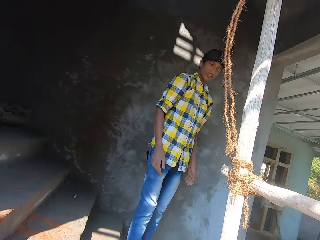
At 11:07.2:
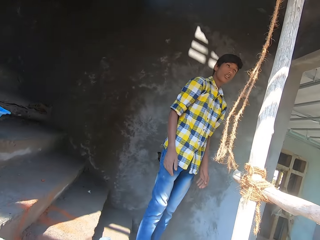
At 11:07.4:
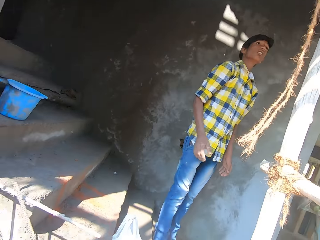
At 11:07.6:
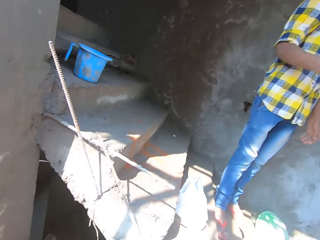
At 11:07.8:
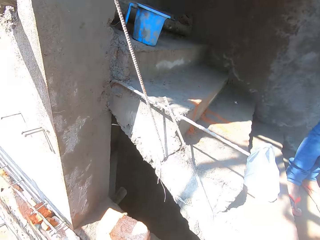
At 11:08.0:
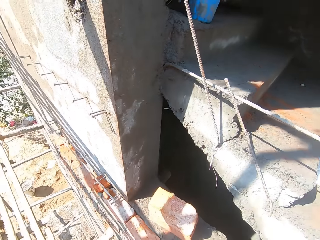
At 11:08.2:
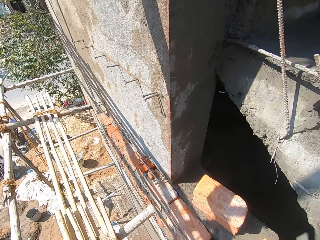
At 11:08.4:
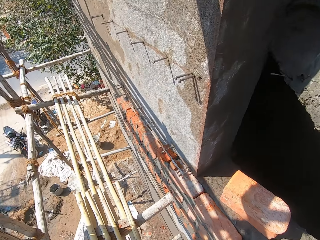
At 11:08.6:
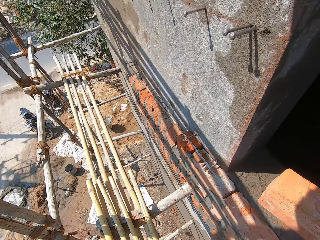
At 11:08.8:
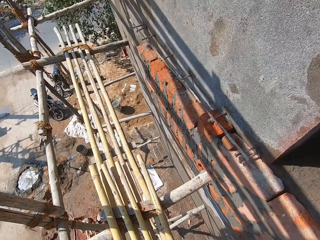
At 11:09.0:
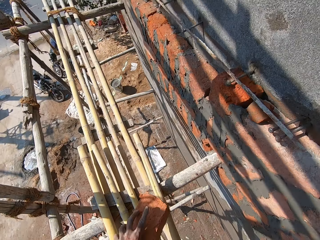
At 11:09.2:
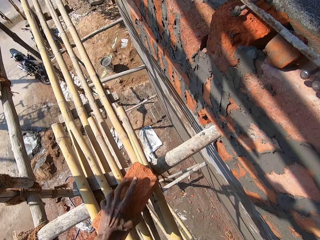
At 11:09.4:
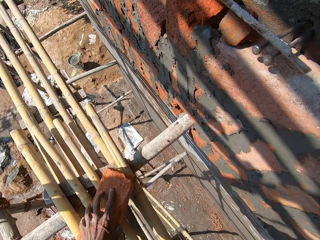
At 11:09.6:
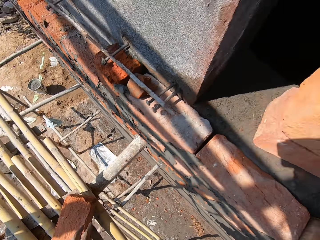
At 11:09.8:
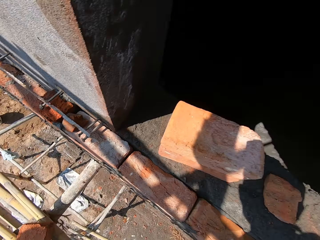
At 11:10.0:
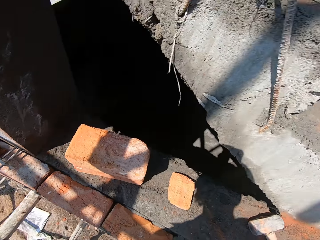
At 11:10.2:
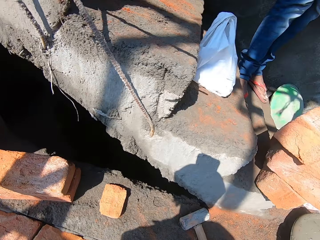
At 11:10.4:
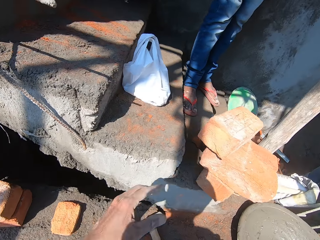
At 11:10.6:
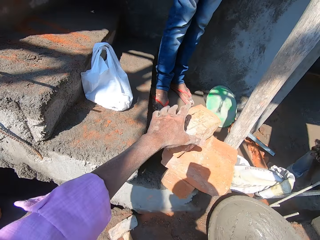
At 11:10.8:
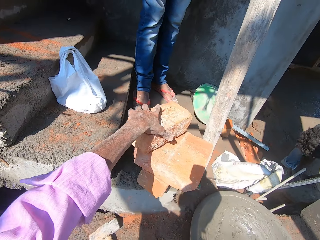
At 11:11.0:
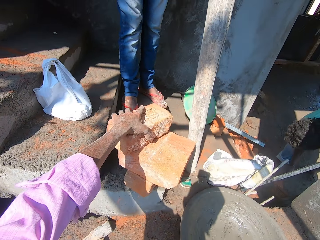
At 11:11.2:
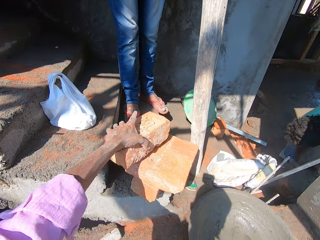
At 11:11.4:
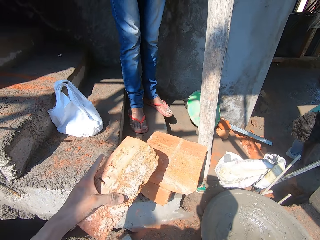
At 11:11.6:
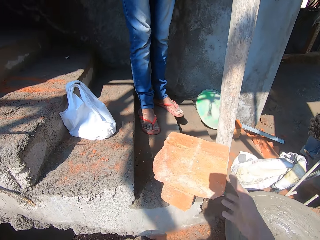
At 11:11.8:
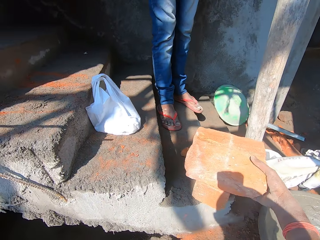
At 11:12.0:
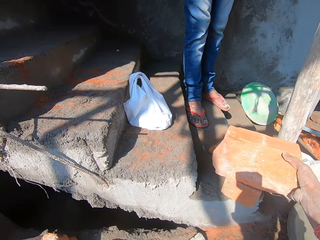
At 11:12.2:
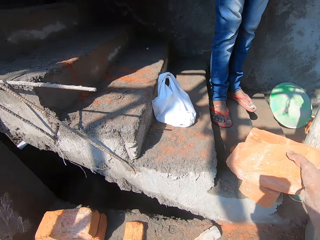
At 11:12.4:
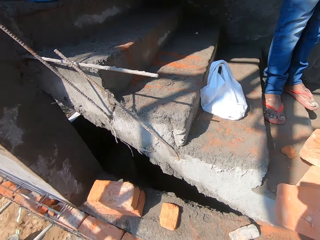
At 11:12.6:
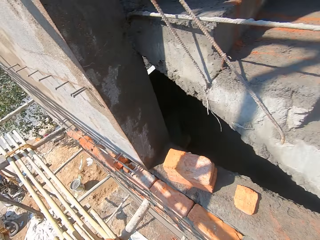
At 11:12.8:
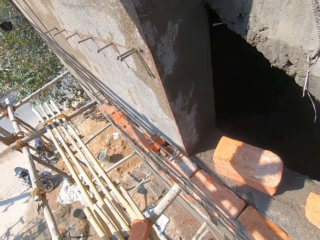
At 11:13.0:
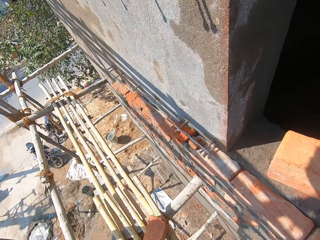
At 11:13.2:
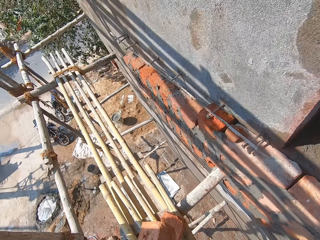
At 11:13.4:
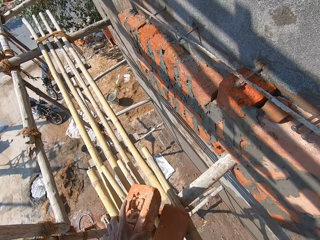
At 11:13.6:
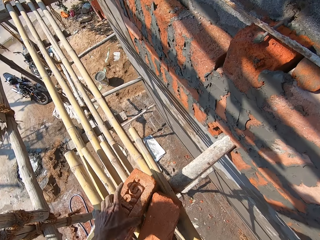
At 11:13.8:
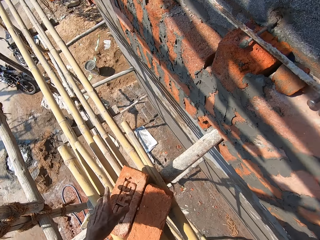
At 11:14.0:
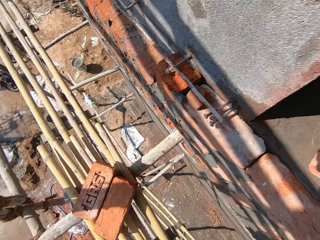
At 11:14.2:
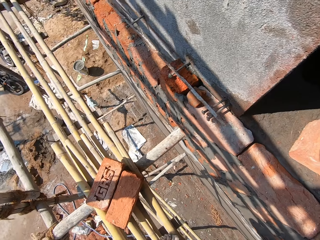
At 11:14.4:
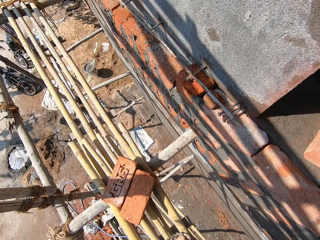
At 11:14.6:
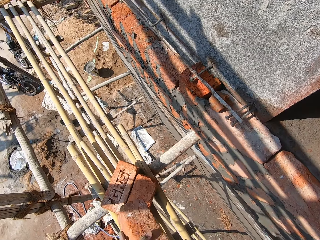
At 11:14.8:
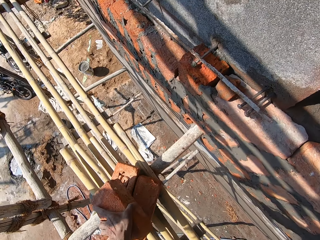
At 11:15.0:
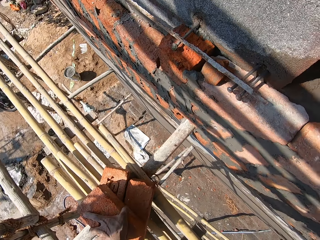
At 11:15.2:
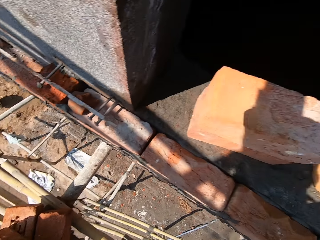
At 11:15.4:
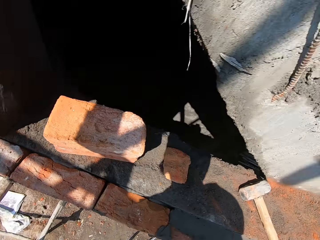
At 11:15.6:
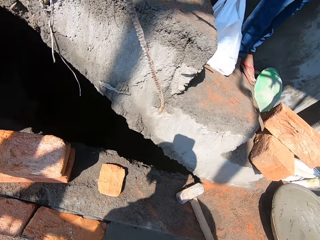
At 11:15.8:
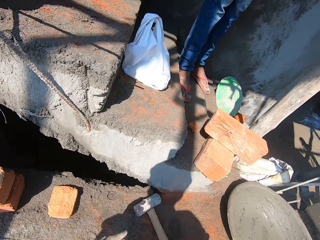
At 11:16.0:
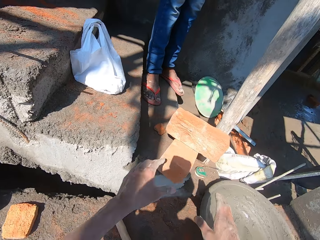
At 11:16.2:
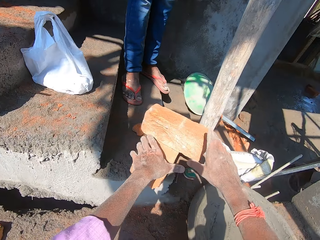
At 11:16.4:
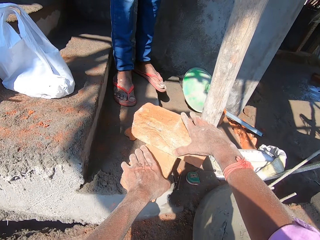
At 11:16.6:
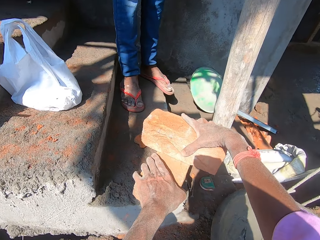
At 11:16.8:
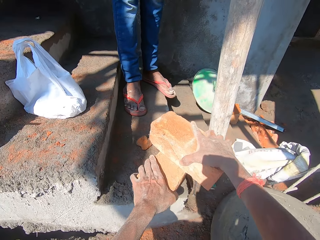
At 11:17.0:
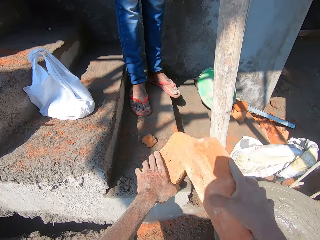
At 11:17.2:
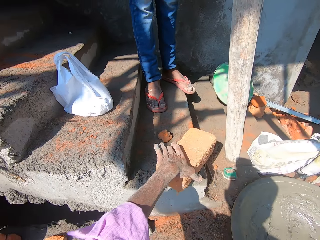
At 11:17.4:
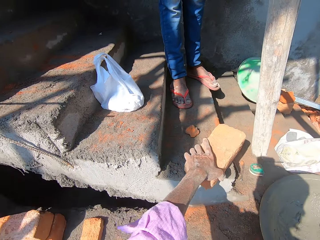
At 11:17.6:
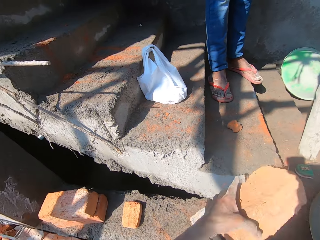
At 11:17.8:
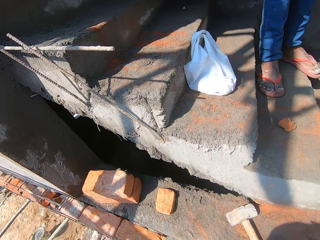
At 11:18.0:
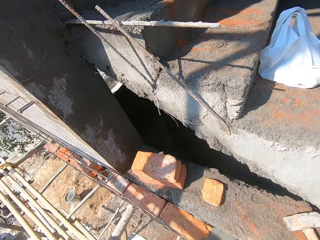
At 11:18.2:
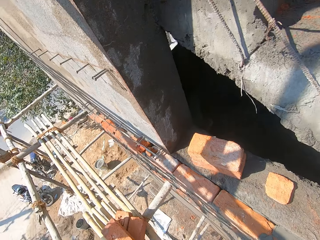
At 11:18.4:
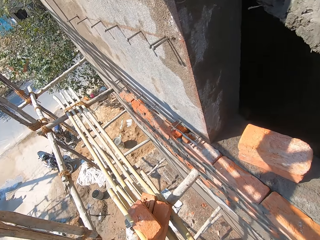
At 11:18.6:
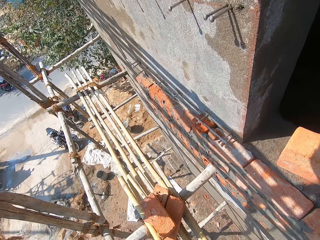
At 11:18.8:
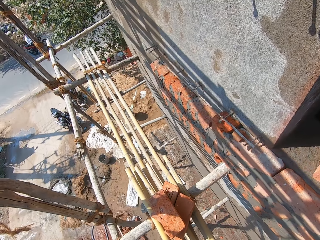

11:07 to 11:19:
The camera wearer looks around. A person looks around. The camera wearer drops the brick in his left hand on the scaffold. He looks around. He takes a brick from the set of bricks on the stairway with his left hand. He takes a brick from the set of bricks on the stairway with his right hand. He drops the brick in his left hand on the scaffold. He drops a brick in his left hand on the scaffold on top of the others. He looks around. He takes a brick from the set of bricks on the stairway with his right hand. He takes a brick from the stairway with his left hand.

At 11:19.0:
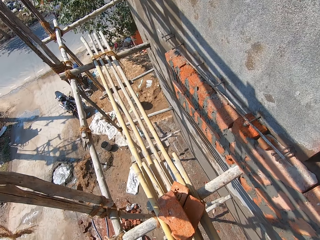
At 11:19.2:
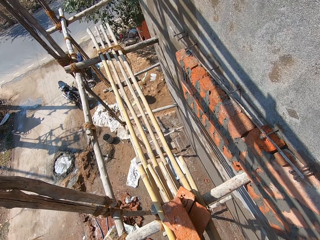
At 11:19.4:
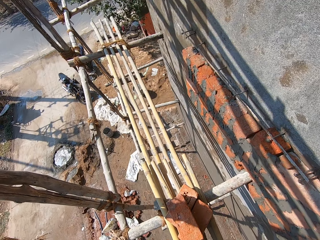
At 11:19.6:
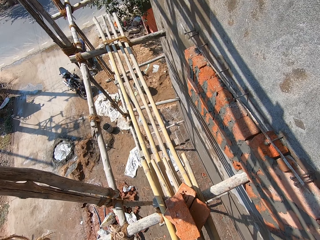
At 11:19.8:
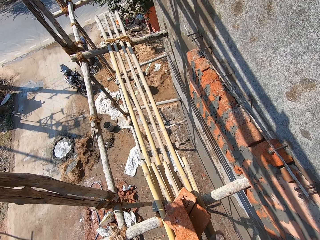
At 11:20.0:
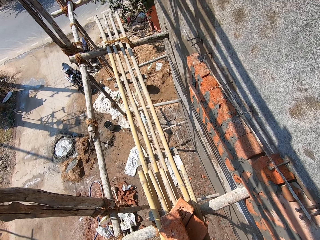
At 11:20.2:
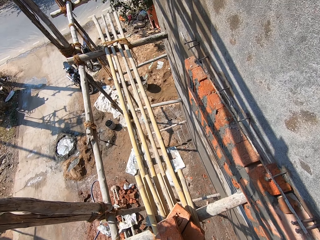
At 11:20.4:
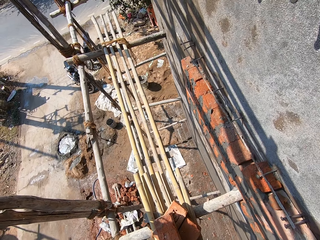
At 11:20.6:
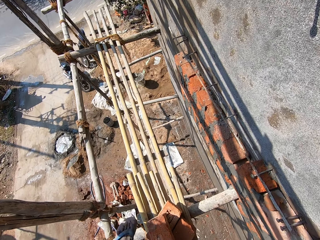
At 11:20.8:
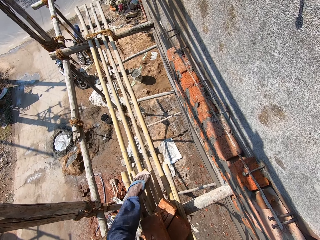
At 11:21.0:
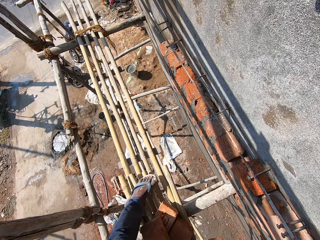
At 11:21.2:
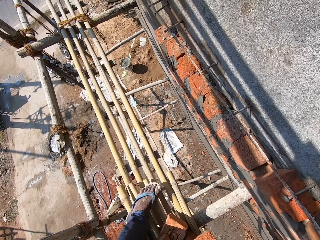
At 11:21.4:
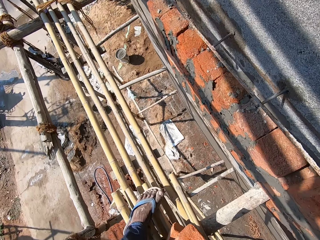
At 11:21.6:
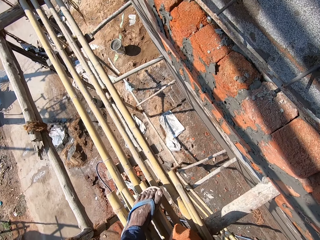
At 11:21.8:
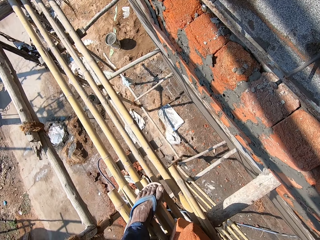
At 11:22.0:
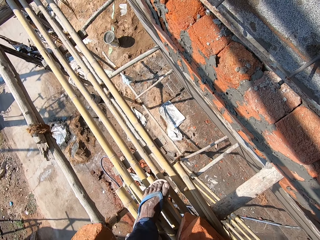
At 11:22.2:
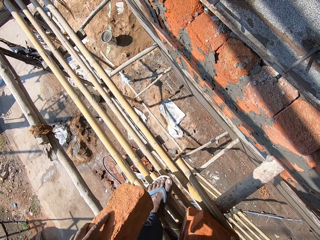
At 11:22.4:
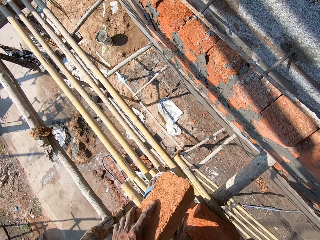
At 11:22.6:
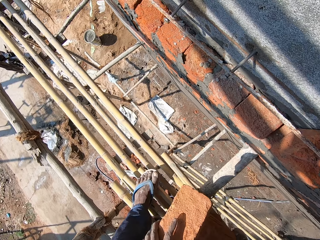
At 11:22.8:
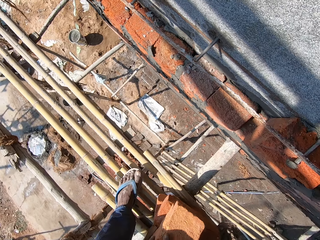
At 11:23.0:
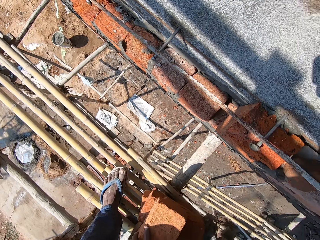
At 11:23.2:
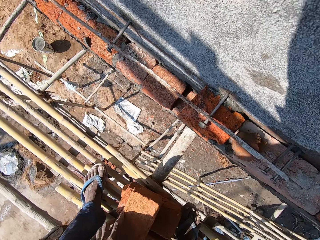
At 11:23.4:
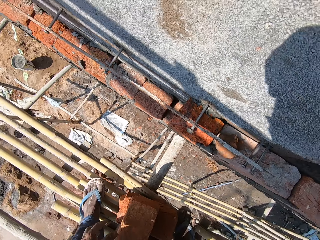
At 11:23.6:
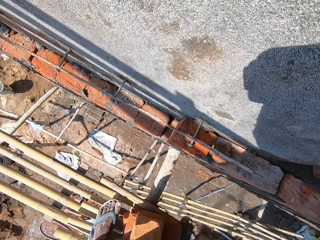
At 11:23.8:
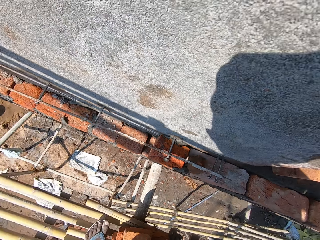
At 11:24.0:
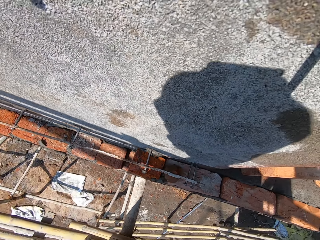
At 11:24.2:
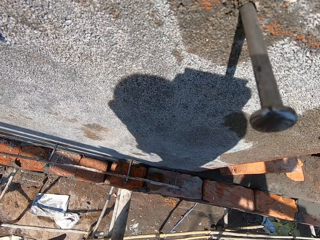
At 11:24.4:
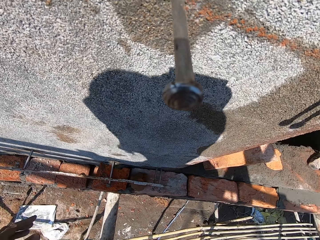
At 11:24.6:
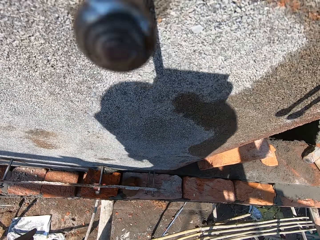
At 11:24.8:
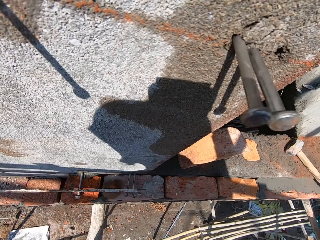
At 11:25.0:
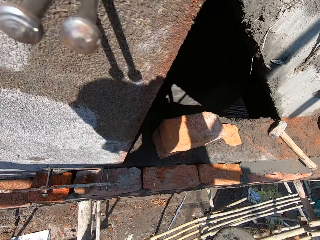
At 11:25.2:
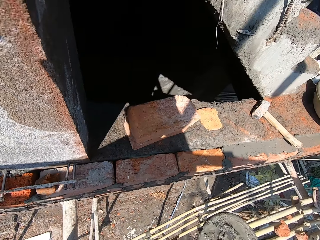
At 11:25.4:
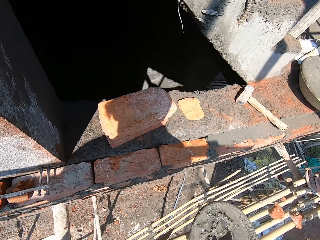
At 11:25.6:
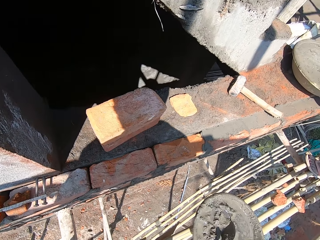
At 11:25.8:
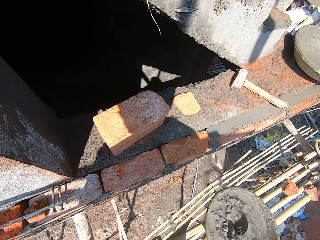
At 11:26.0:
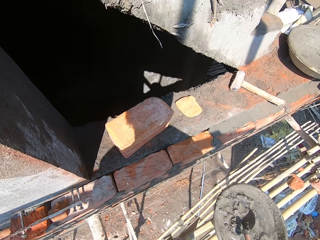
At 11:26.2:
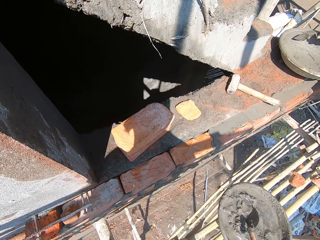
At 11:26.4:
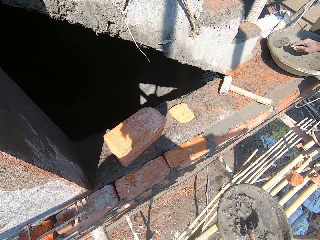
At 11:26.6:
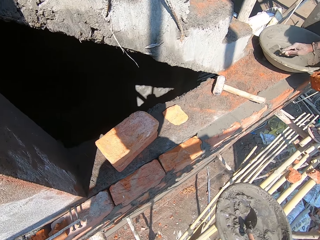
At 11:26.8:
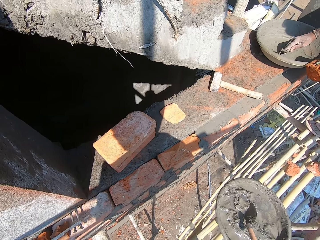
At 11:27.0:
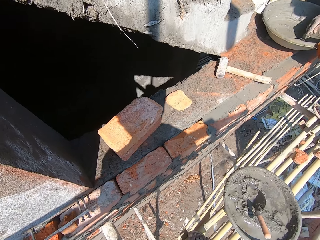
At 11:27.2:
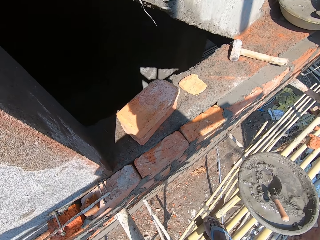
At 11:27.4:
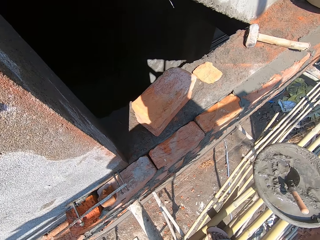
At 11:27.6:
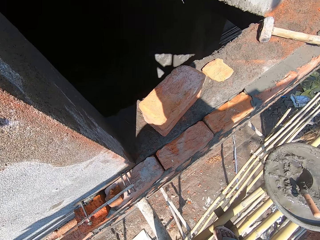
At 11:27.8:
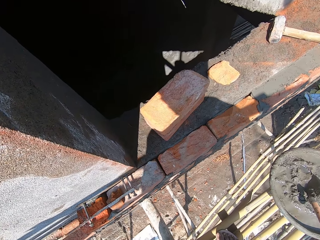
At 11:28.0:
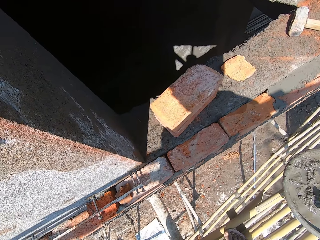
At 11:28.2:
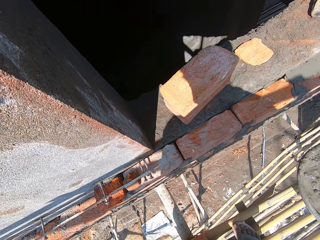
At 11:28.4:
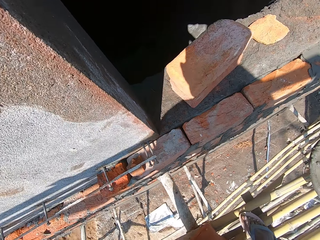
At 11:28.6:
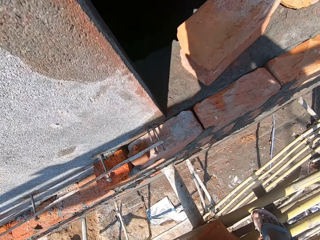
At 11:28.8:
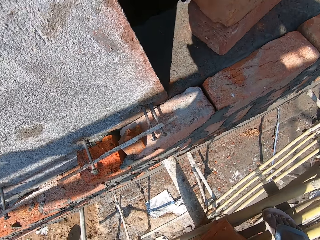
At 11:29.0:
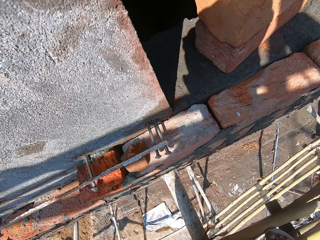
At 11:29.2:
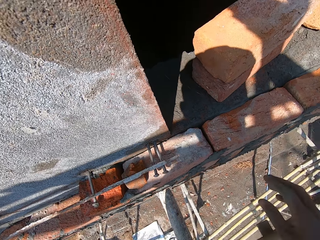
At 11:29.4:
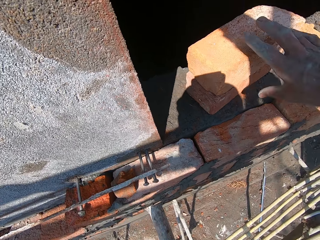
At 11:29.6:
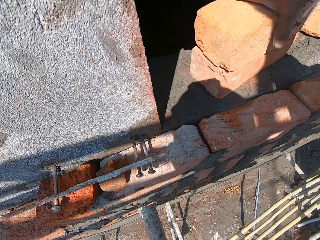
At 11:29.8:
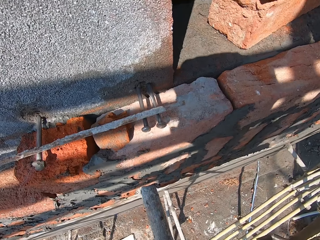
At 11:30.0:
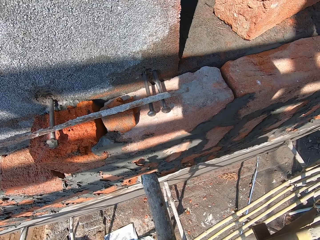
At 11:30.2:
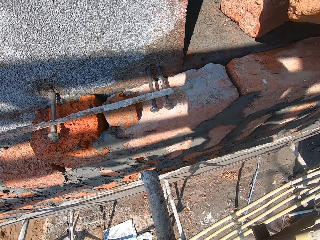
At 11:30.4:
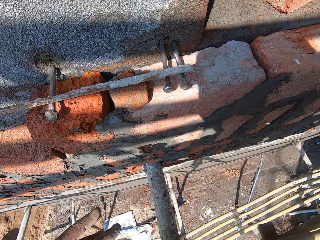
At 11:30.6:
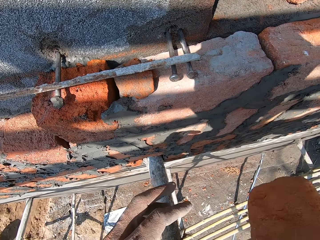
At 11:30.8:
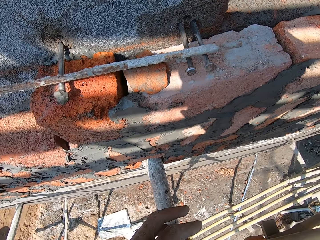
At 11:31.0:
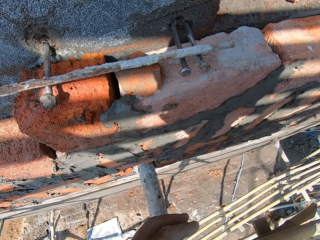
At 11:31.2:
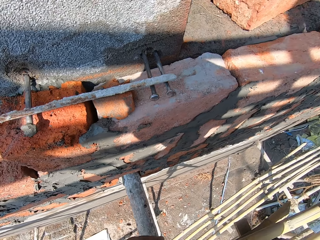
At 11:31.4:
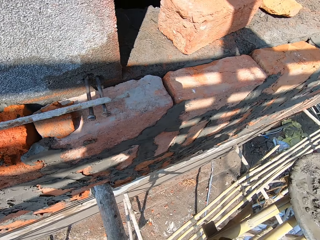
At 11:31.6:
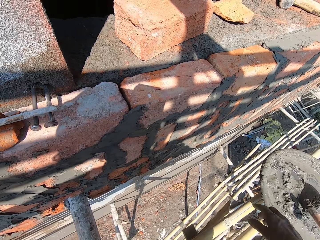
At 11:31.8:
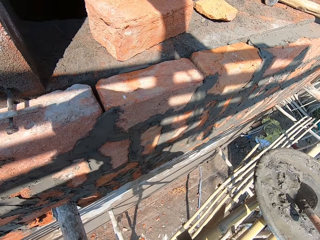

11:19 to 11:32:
The camera wearer looks around. He steps on the stand. He drops the brick in his right hand on the scaffold, on the other. He drops the brick in his left hand on the scaffold on top of the others. He looks around. A man scrapes mortar from the wide pan on the pavement with the hand trowel in his right hand. The camera wearer takes a brick from the pavement with his right hand. He converses with the man. He places the brick on the stand.
